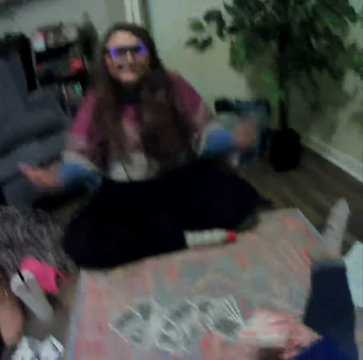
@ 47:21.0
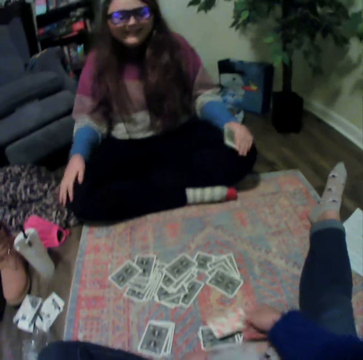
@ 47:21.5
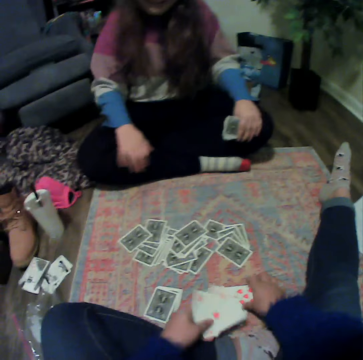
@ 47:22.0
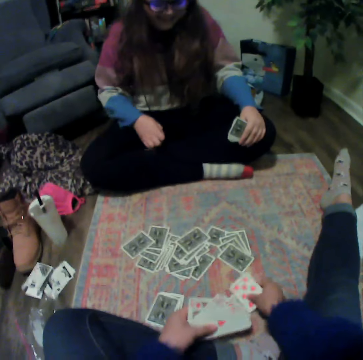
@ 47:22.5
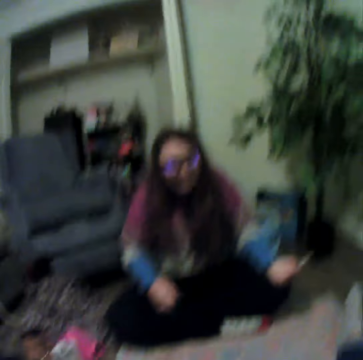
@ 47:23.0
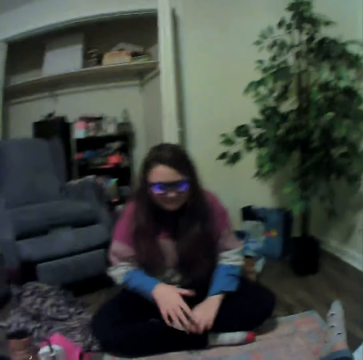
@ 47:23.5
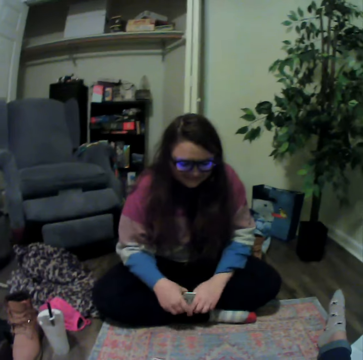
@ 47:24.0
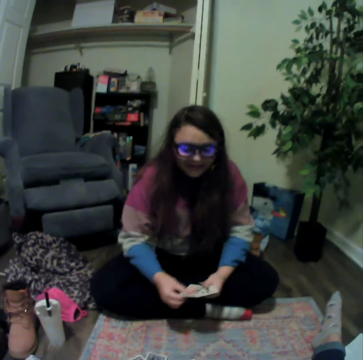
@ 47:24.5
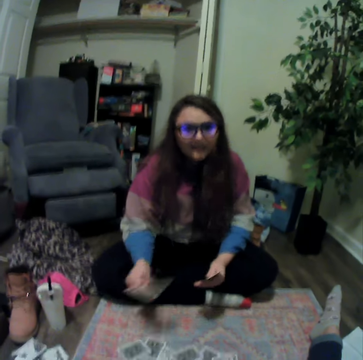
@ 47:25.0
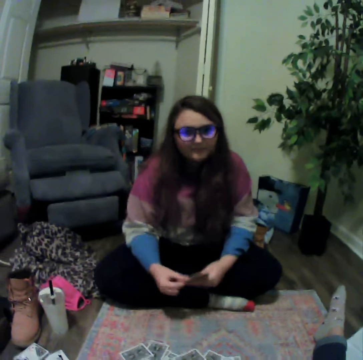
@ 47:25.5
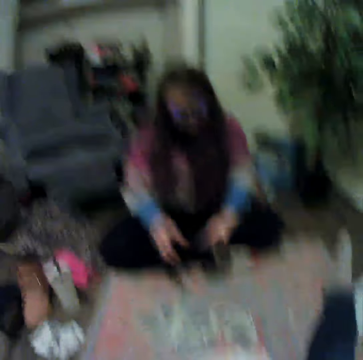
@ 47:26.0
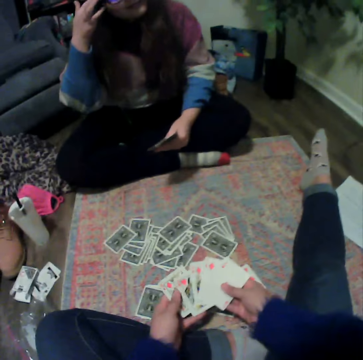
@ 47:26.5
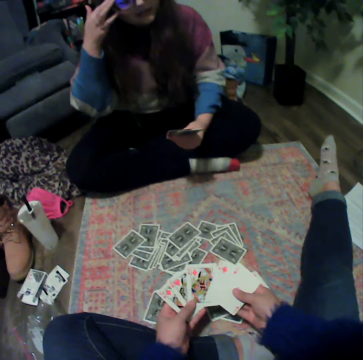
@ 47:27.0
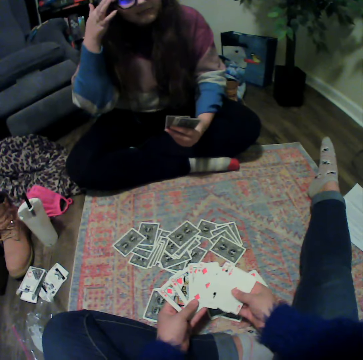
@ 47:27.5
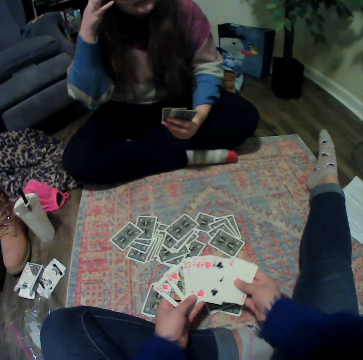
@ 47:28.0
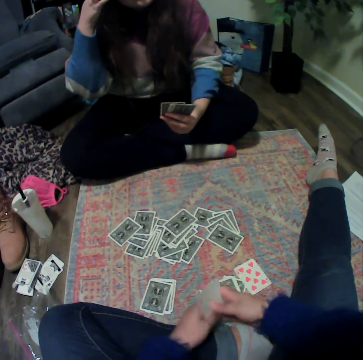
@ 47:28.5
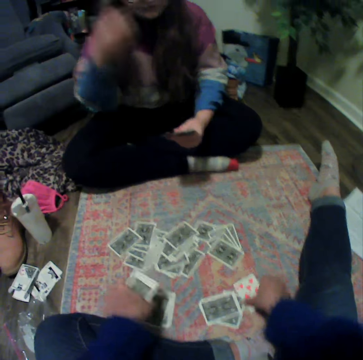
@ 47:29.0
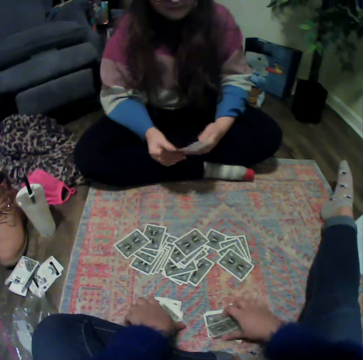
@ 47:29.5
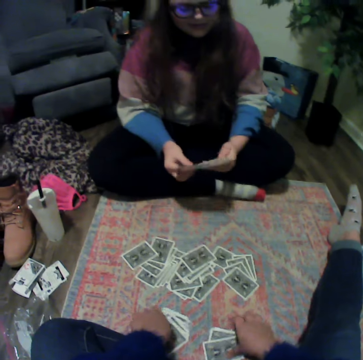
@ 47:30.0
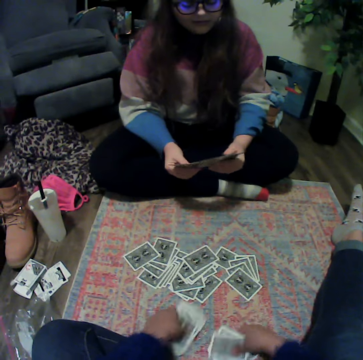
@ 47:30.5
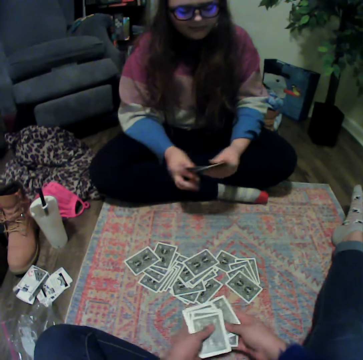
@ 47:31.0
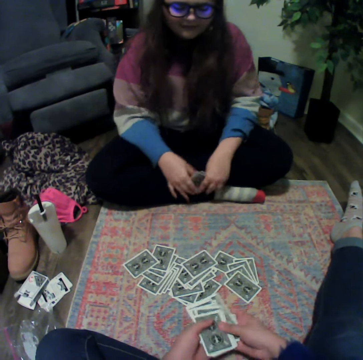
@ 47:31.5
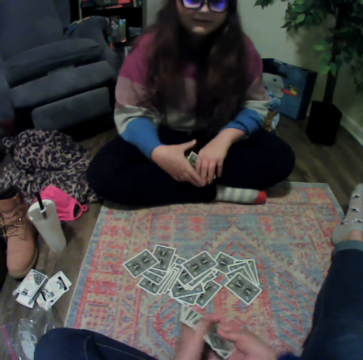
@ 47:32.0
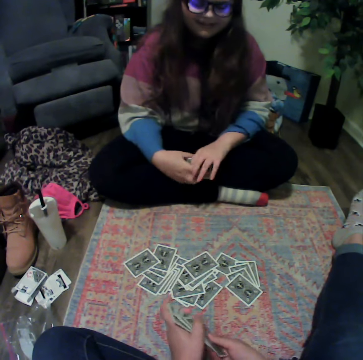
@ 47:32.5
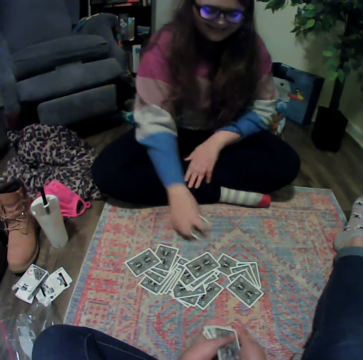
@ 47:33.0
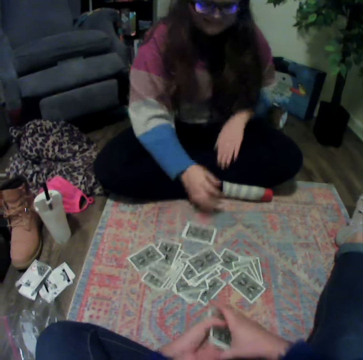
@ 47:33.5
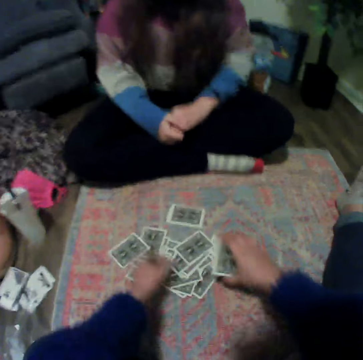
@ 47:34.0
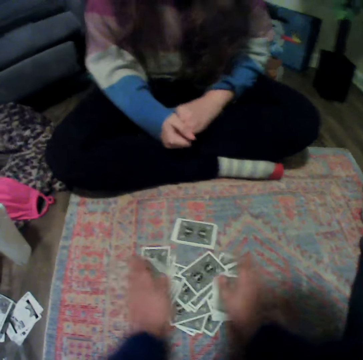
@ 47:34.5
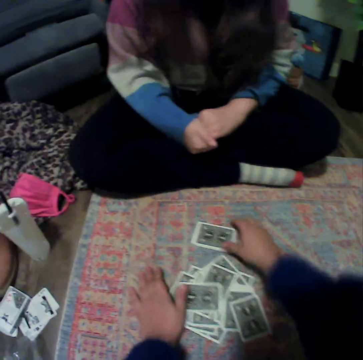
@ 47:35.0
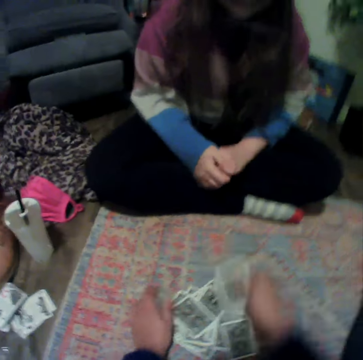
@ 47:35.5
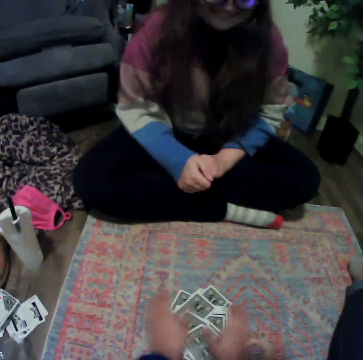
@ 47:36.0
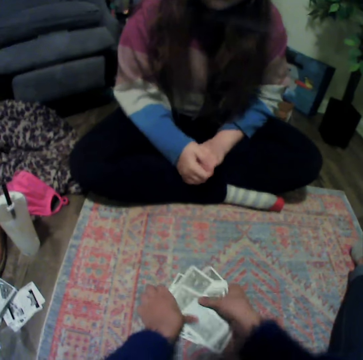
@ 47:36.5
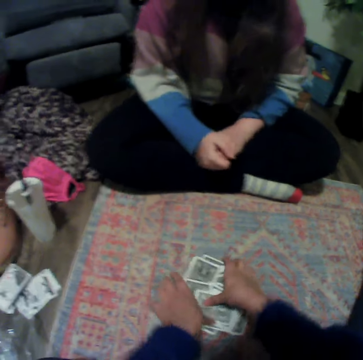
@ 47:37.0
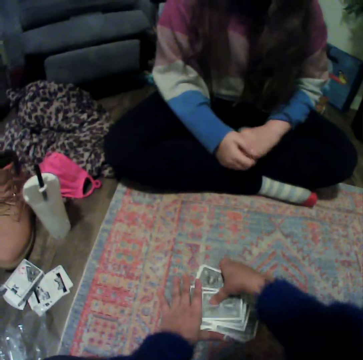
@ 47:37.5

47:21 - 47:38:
The camera wearer picks a card from the floor. They place the card on the floor. A woman touches the playing cards. The camera wearer picks the cards from the floor. They touch the playing cards. The woman places the cards on the floor. The camera wearer gathers the cards on the floor. They pick the playing cards up from down.

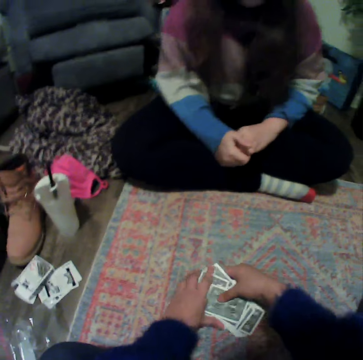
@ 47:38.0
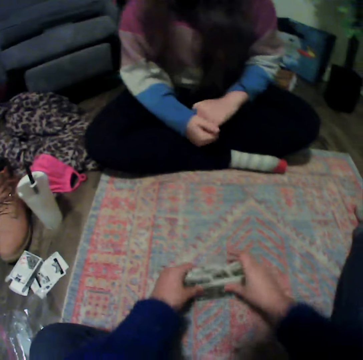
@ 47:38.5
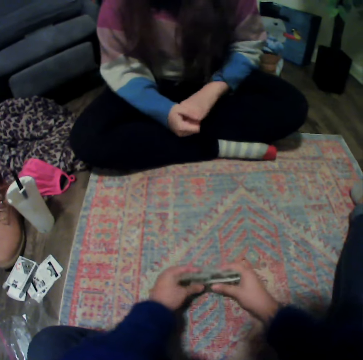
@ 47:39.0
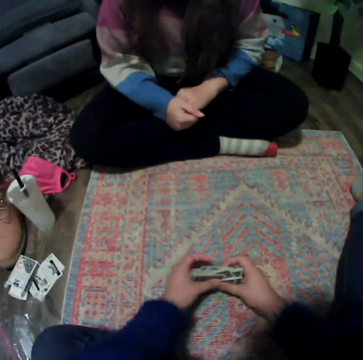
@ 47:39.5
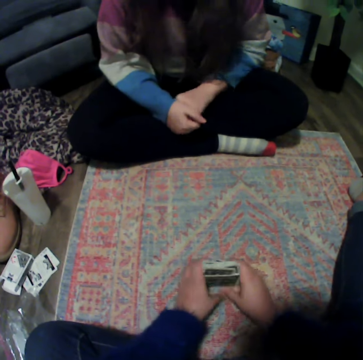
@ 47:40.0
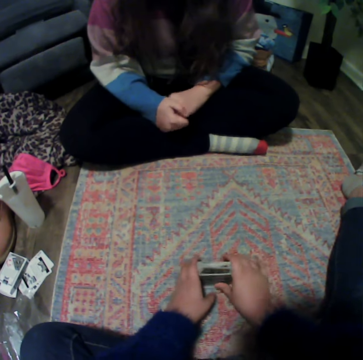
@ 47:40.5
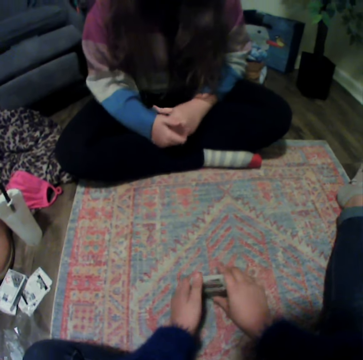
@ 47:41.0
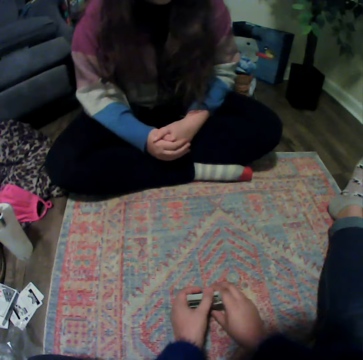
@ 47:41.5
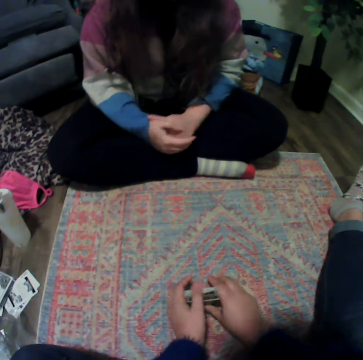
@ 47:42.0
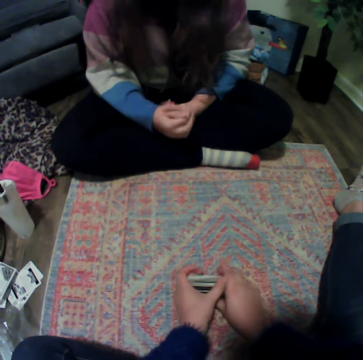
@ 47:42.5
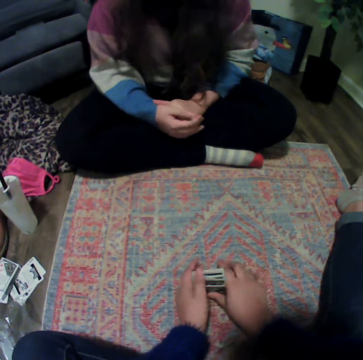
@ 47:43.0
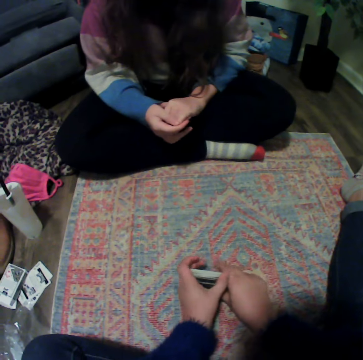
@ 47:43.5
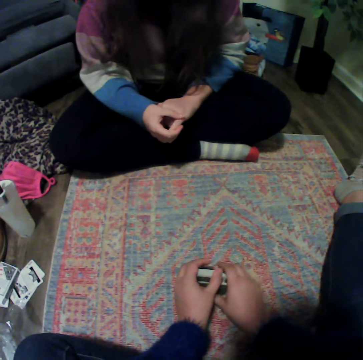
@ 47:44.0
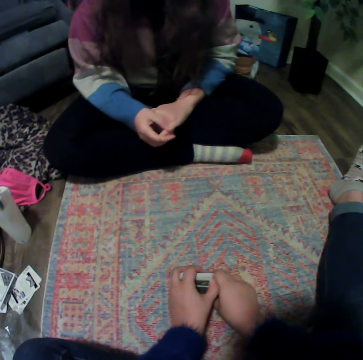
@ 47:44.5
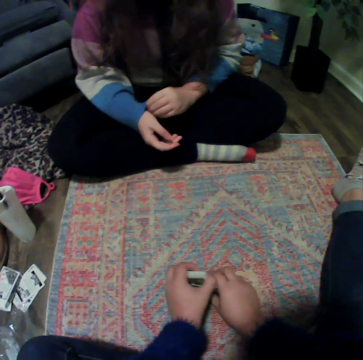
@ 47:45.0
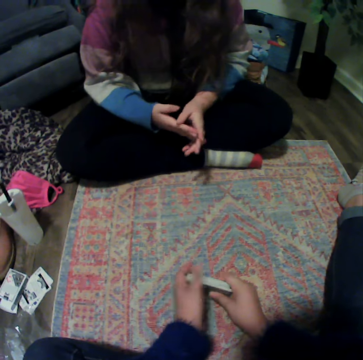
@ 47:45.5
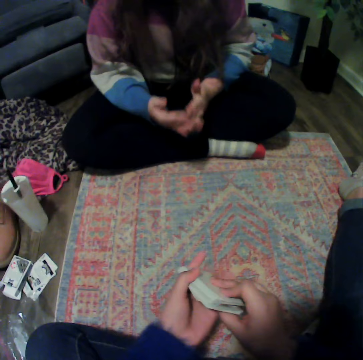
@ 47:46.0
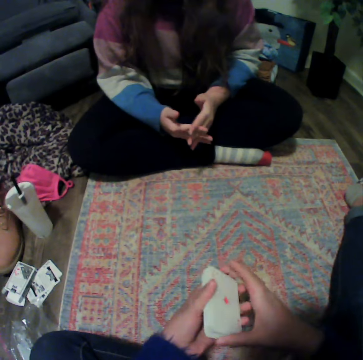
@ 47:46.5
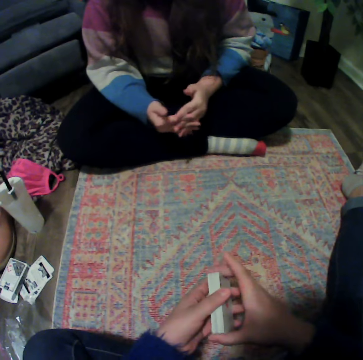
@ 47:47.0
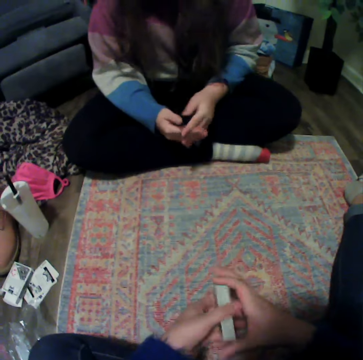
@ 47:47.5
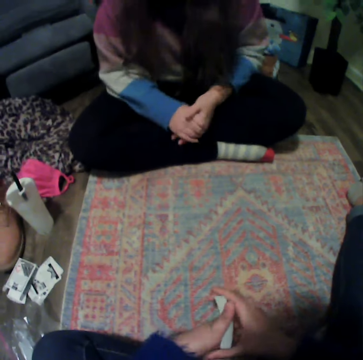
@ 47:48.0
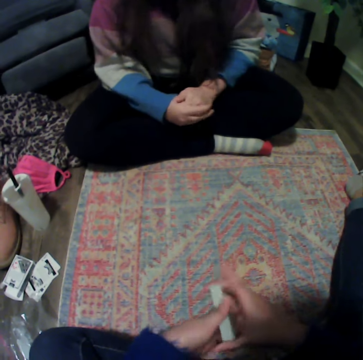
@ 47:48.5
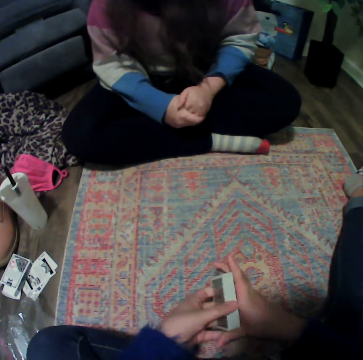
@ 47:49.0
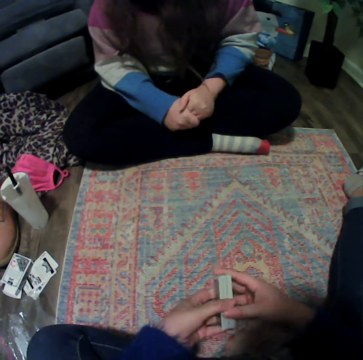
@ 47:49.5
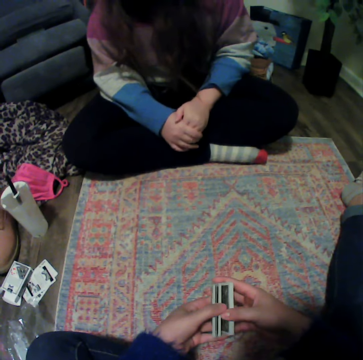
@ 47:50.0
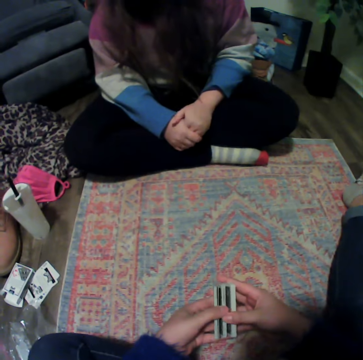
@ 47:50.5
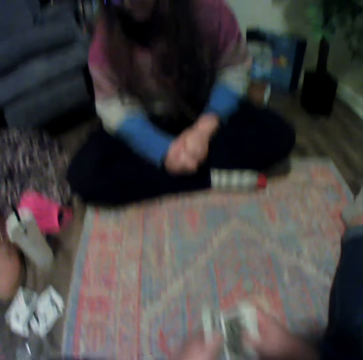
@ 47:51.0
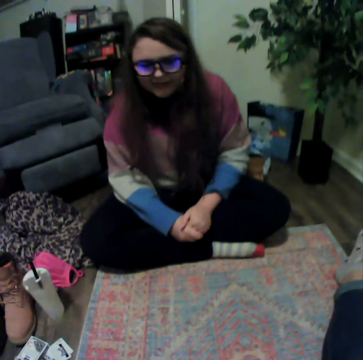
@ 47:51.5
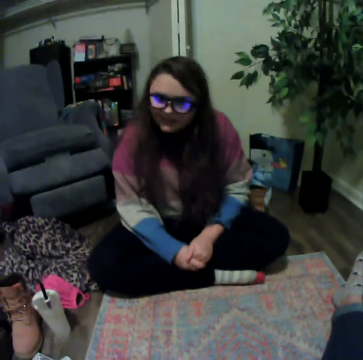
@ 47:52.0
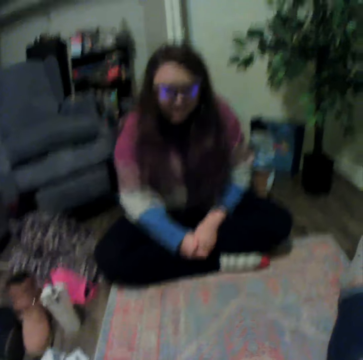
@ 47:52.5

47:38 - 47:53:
The camera wearer touches the playing cards. A person puts their hands together.

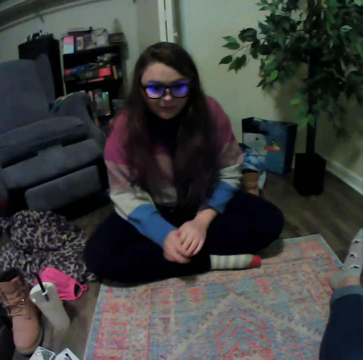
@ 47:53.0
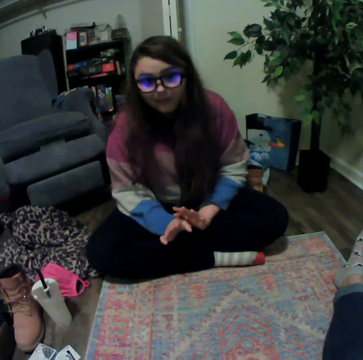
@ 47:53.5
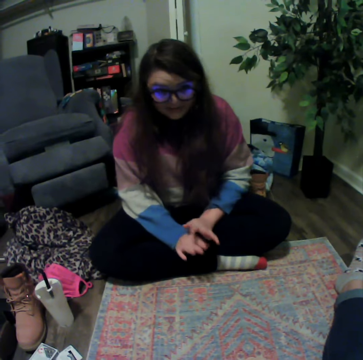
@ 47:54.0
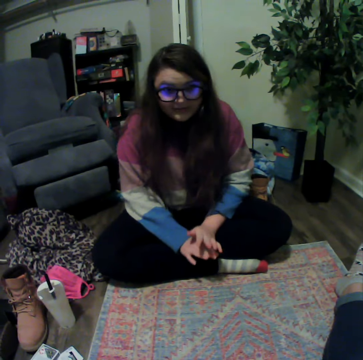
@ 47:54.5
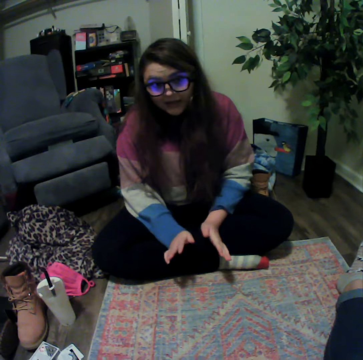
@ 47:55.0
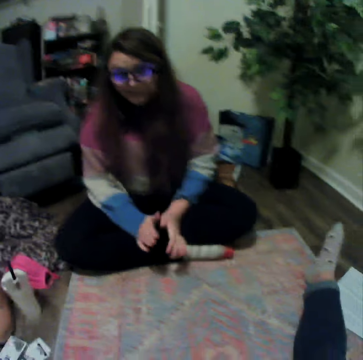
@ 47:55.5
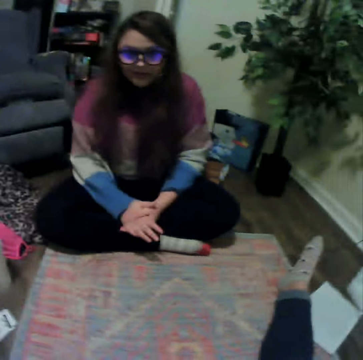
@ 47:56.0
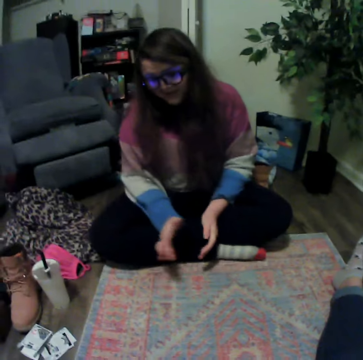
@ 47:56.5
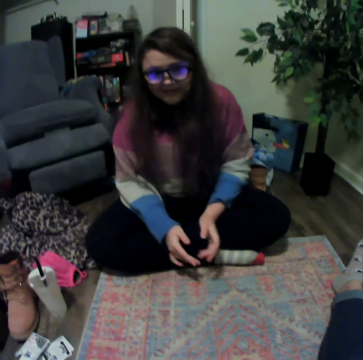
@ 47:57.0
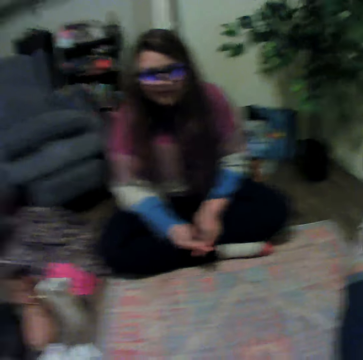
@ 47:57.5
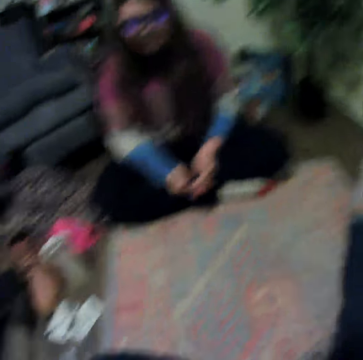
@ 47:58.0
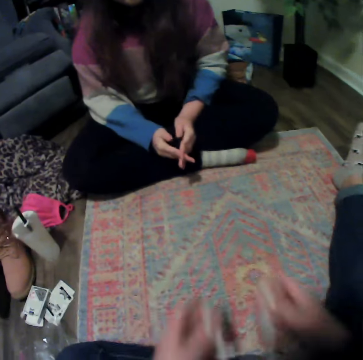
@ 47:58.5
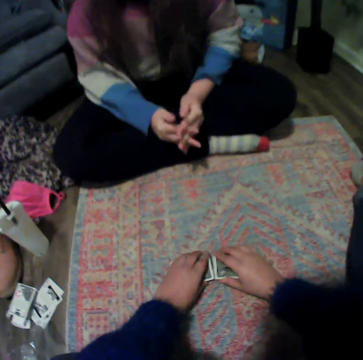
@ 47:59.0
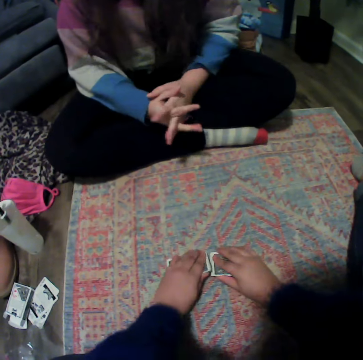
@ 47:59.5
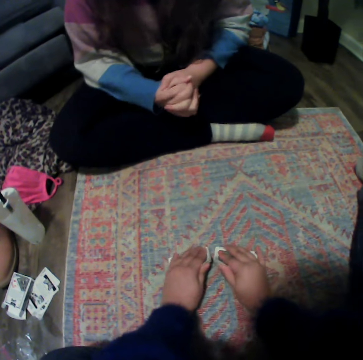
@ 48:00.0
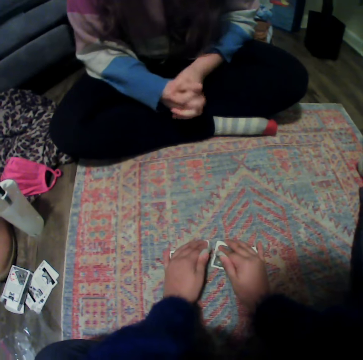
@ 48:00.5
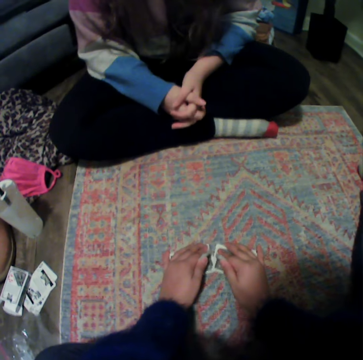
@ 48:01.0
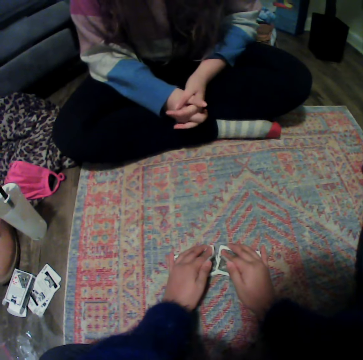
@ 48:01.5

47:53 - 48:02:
The camera wearer mixes the cards. They put a playing card down.
